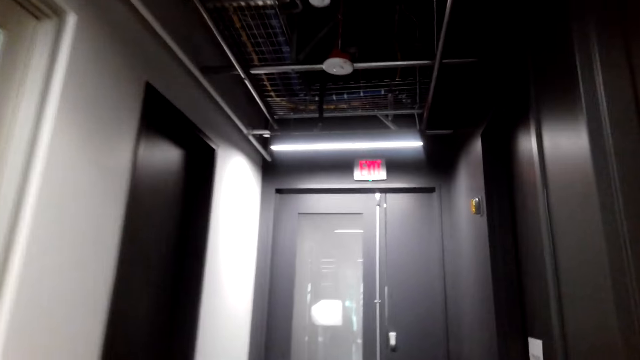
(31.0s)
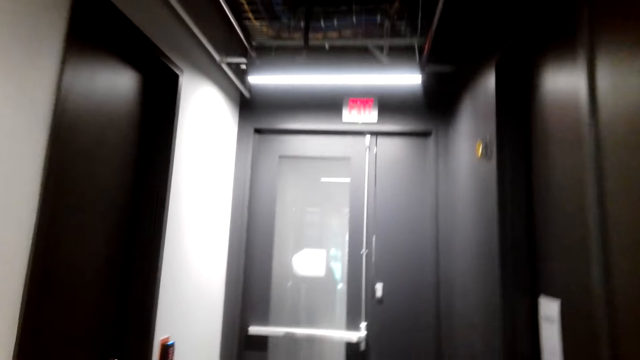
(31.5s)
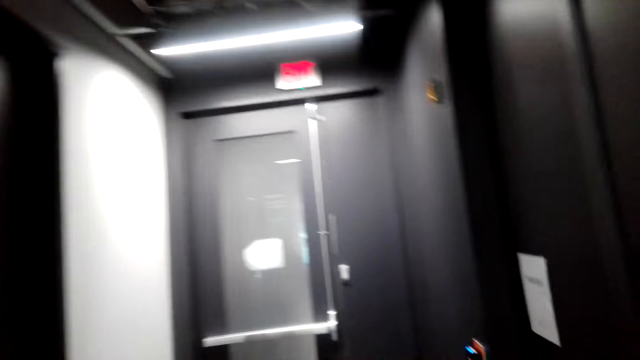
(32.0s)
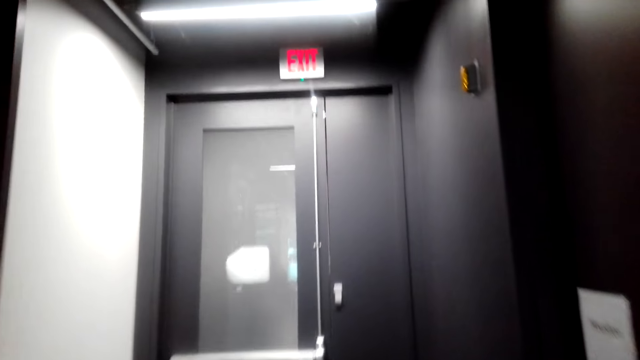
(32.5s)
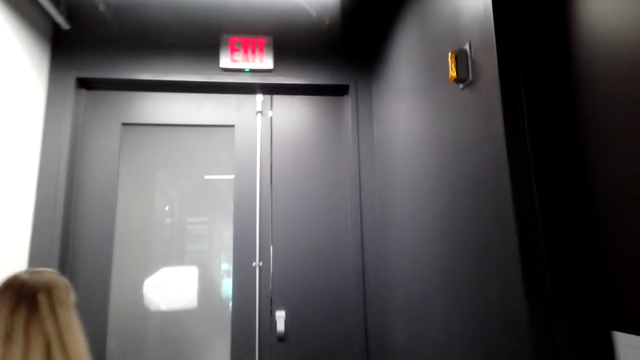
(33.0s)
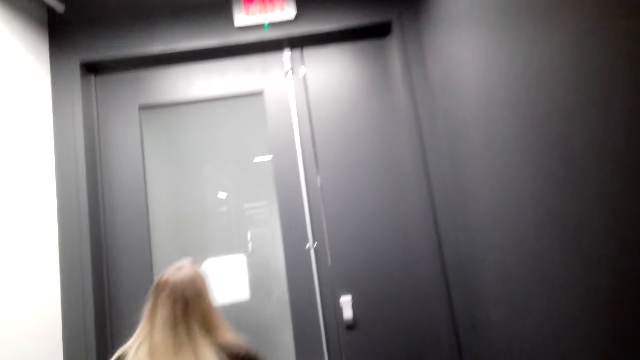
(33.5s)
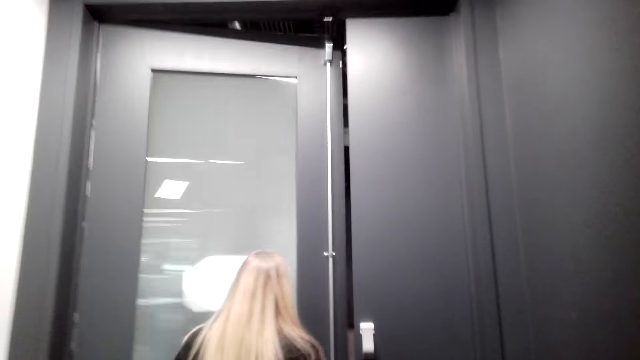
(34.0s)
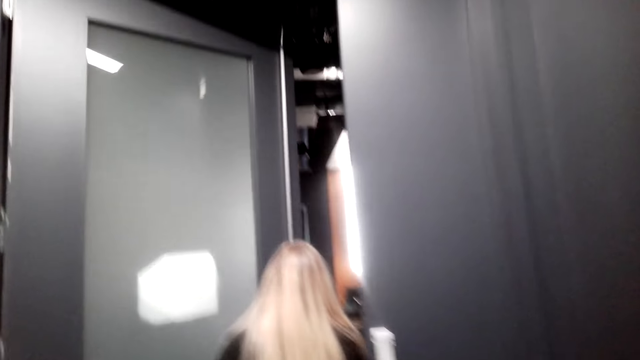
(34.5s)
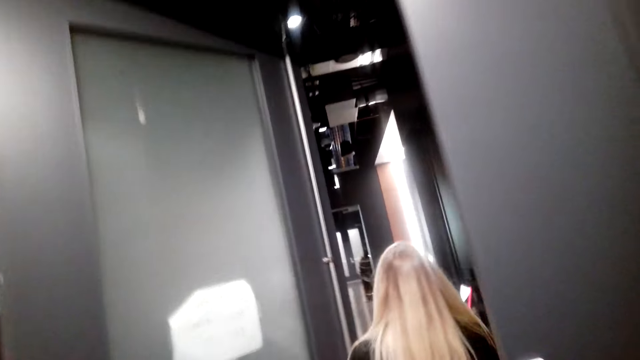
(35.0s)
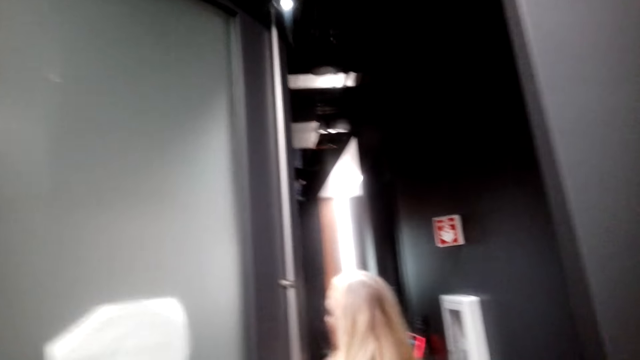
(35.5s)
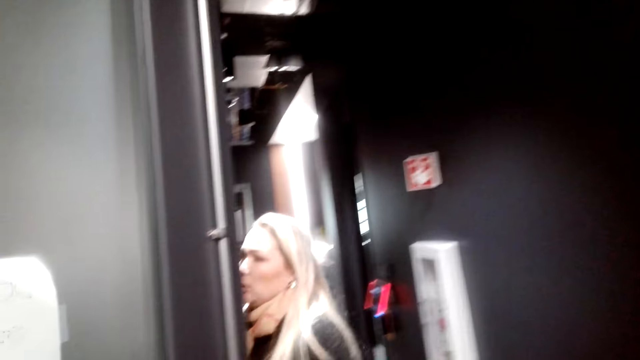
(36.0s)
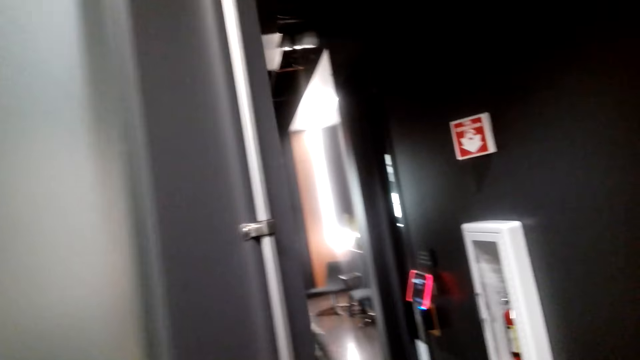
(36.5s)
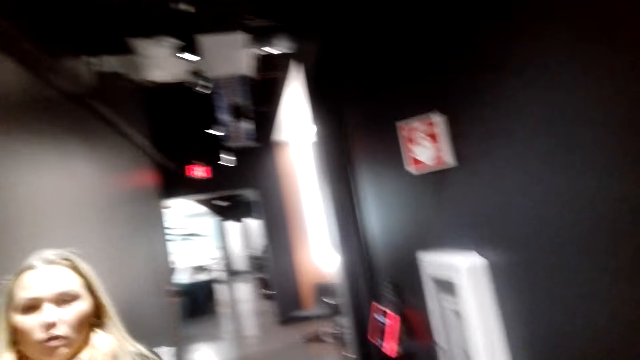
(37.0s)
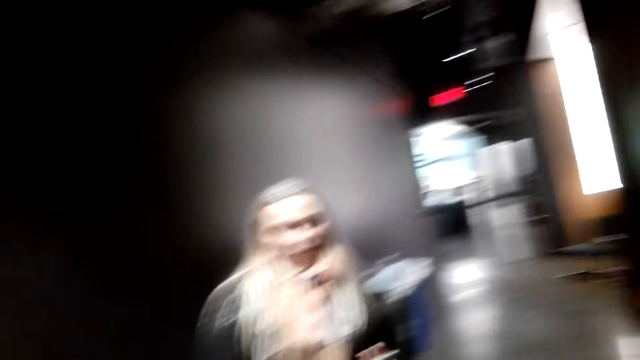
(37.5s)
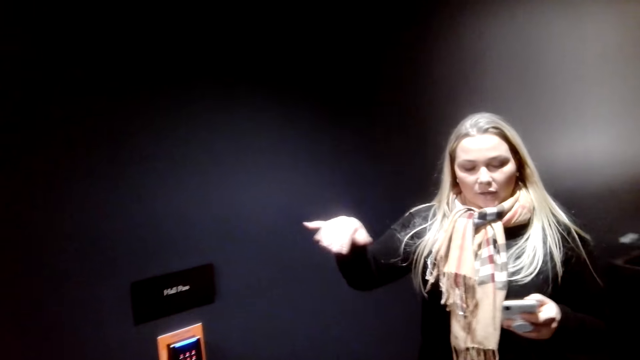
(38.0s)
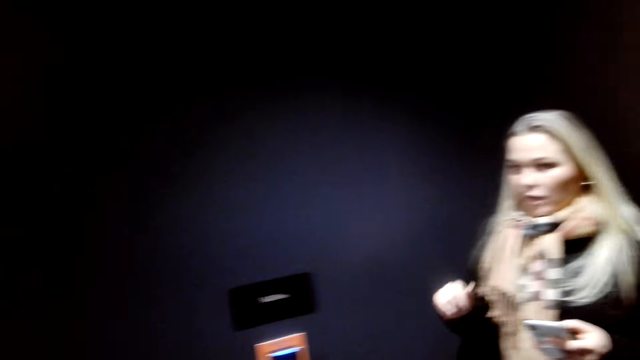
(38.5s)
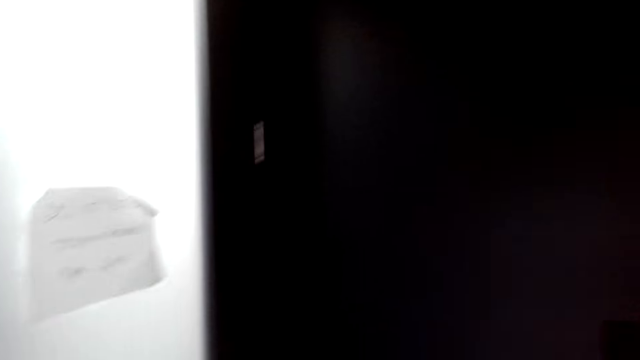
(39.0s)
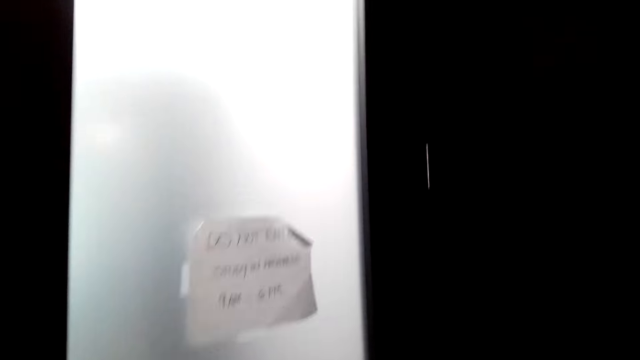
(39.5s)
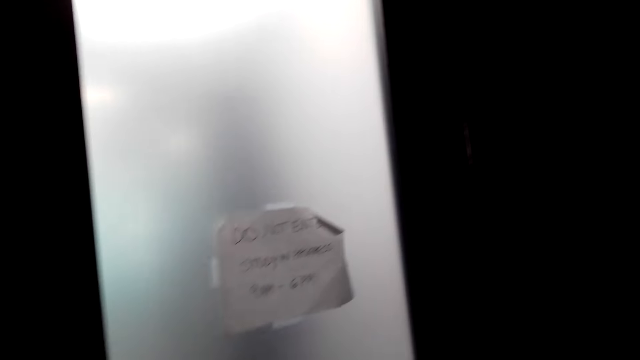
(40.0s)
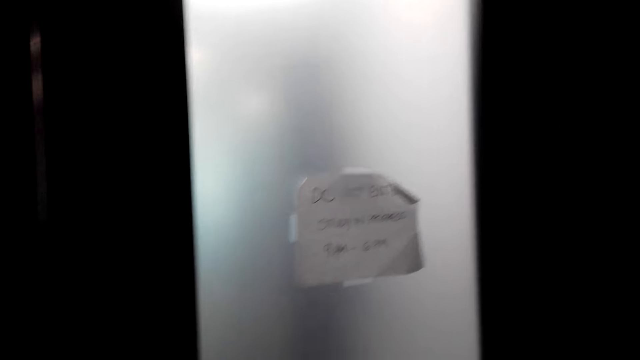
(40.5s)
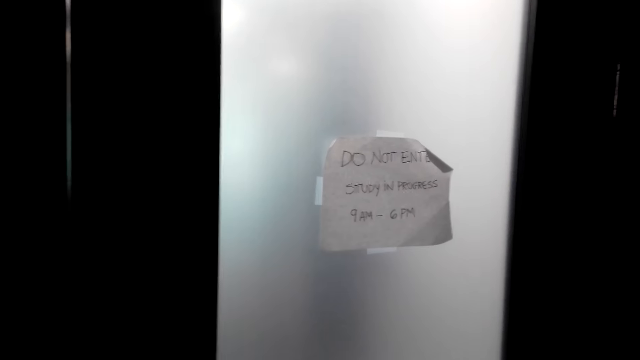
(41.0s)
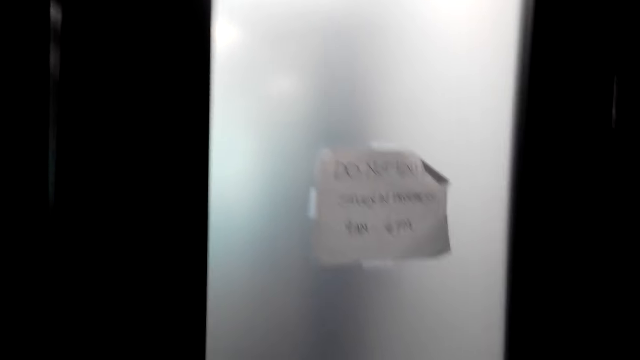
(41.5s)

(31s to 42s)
A woman closes the door. The camera wearer converses with the woman. The woman holds the door, moves hands. The camera wearer looks around the room.

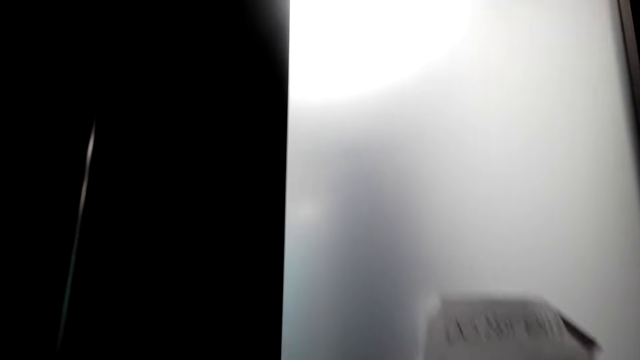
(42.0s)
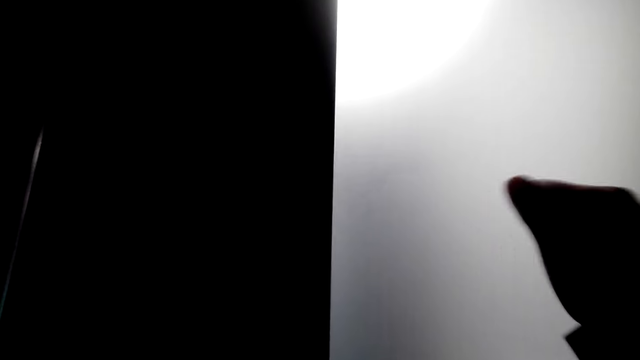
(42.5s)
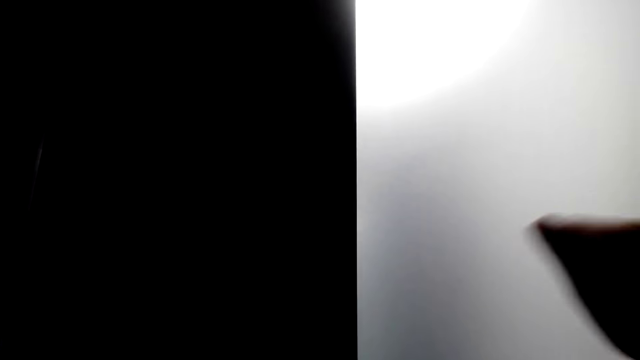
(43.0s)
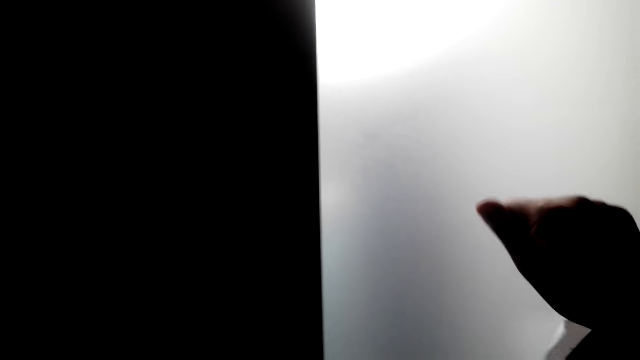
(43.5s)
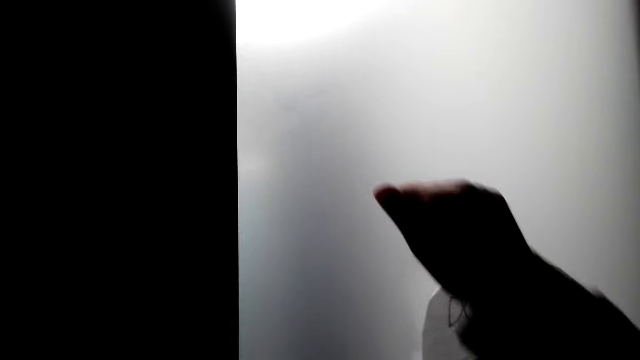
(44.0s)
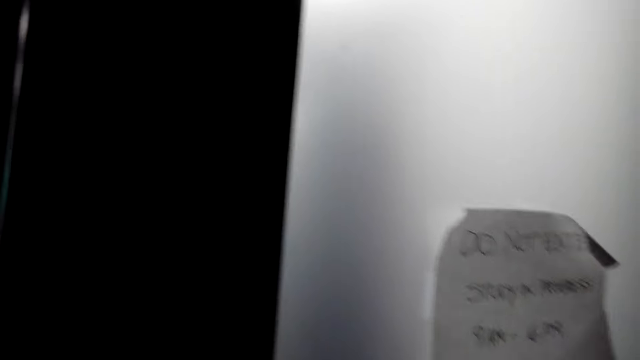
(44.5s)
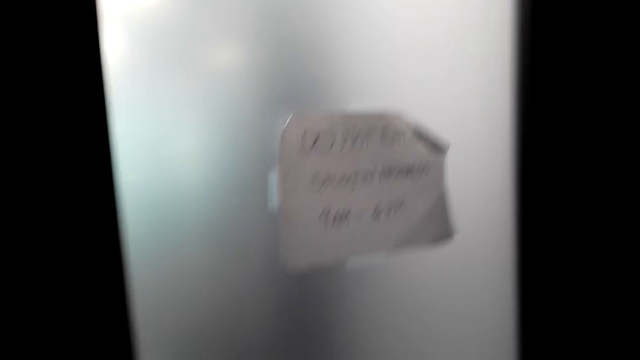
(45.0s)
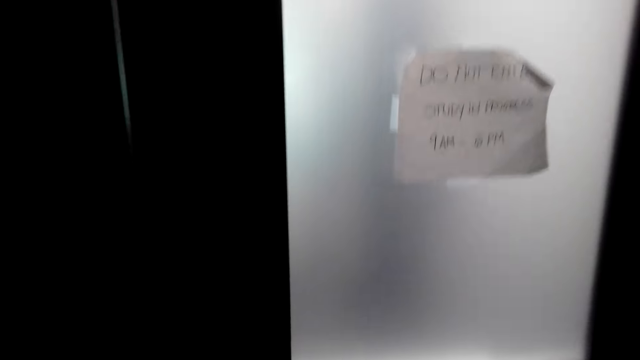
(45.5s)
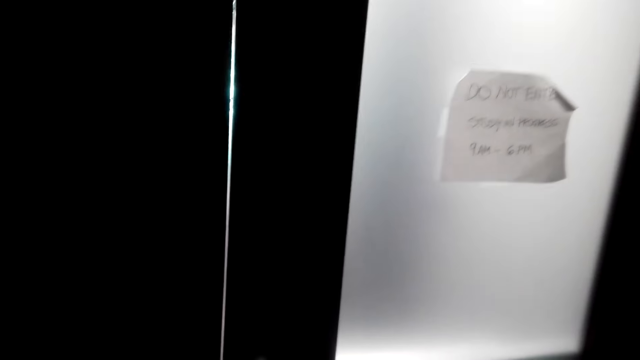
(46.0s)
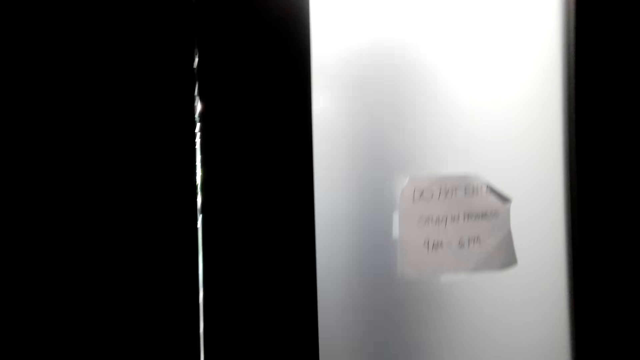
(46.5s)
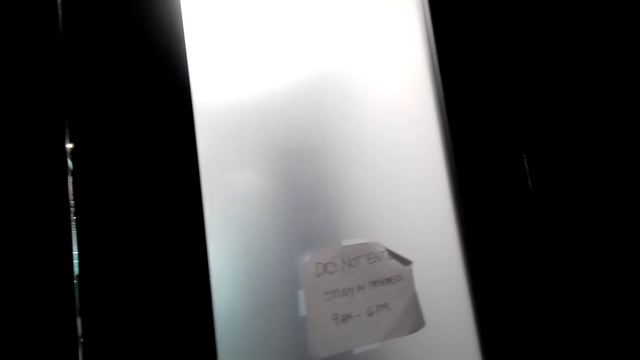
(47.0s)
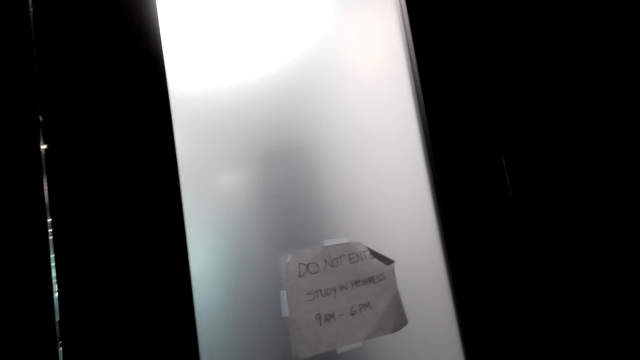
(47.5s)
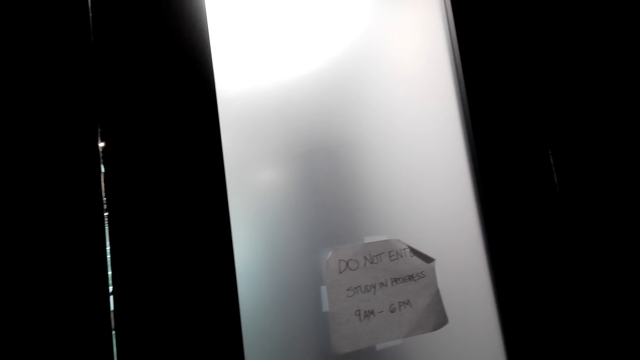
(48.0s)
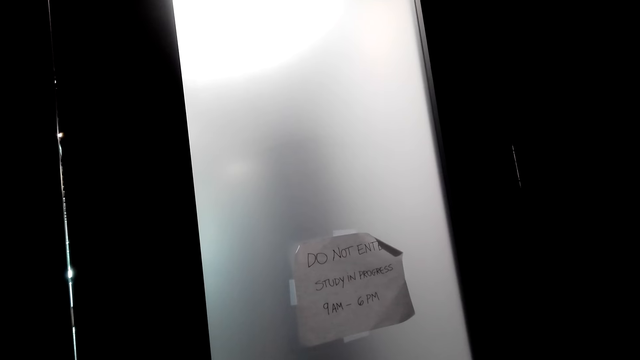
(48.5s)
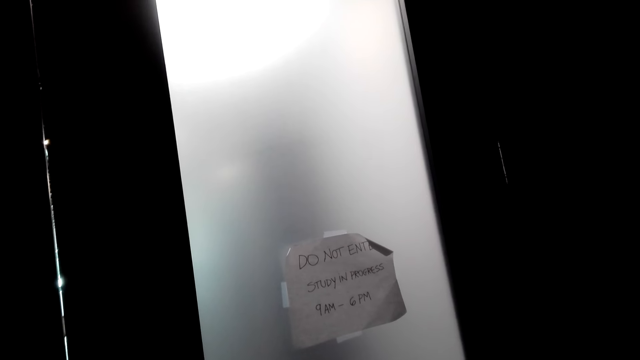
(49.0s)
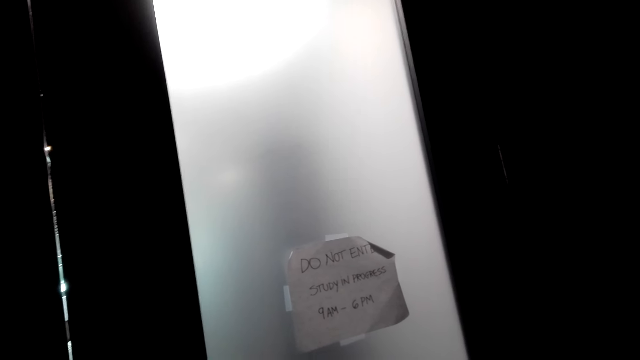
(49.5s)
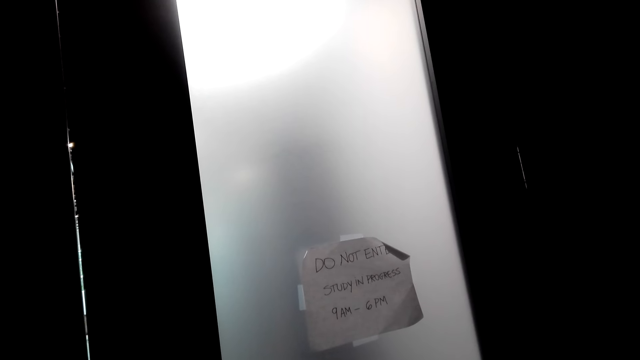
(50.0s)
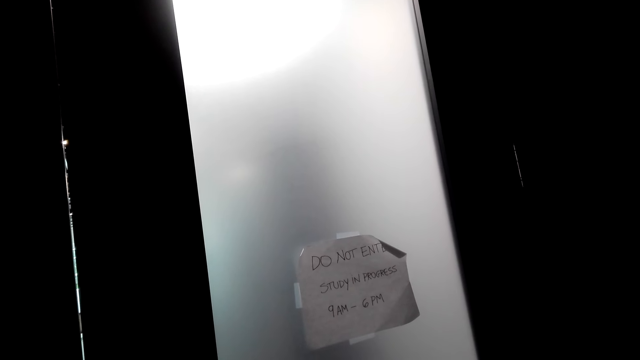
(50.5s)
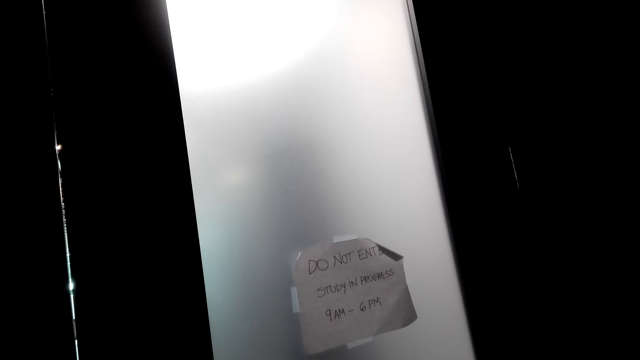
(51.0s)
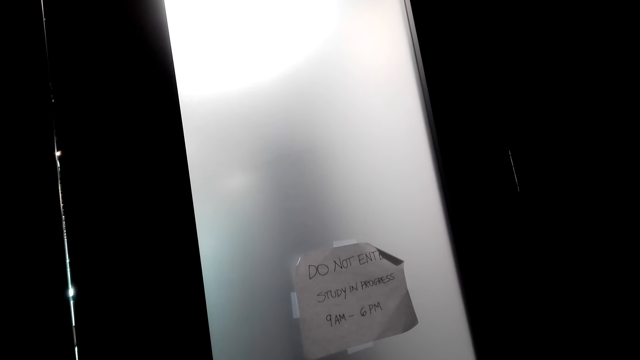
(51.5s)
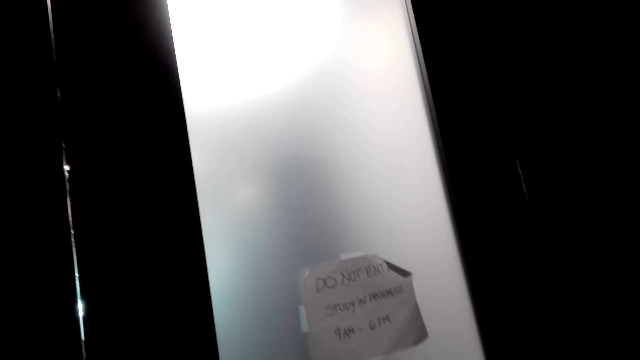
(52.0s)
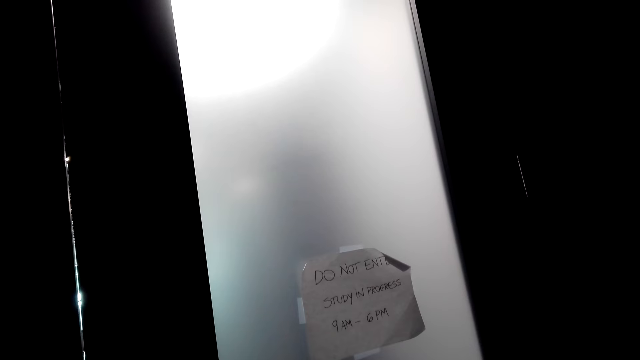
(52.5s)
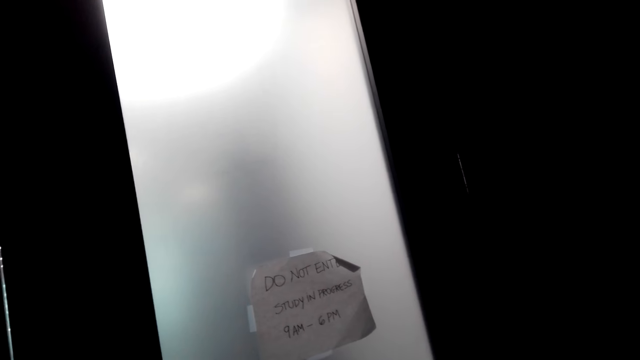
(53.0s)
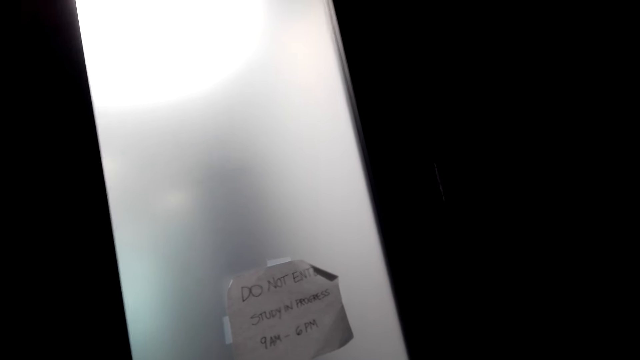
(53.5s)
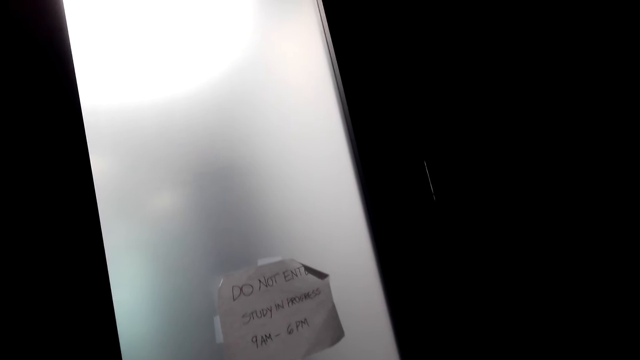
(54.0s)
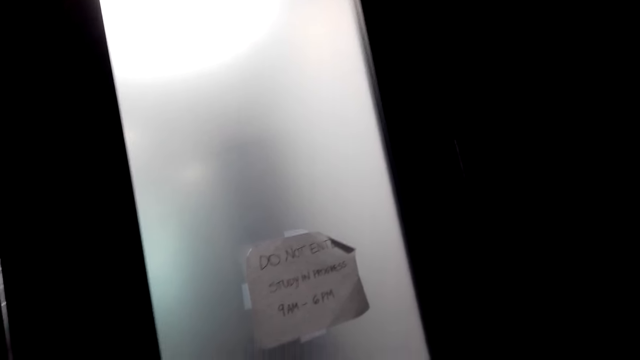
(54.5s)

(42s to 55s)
The camera wearer knocks on the door. They look around the room.
